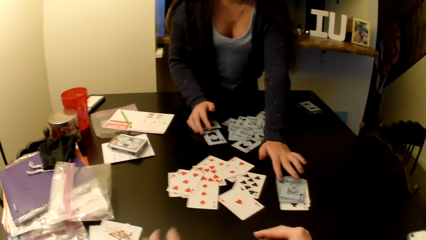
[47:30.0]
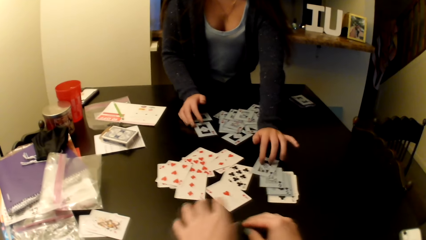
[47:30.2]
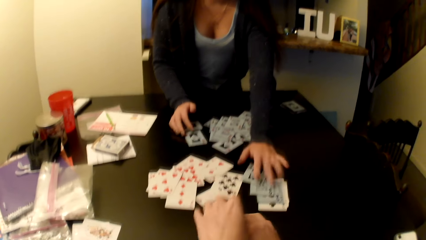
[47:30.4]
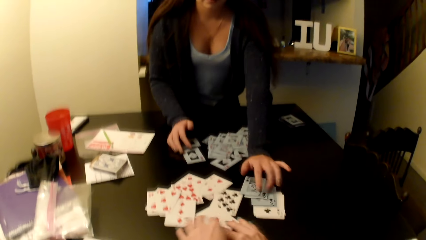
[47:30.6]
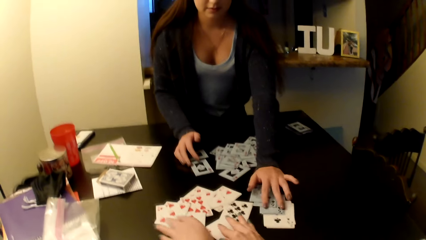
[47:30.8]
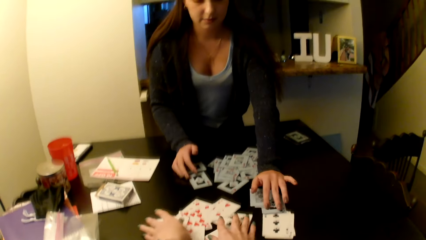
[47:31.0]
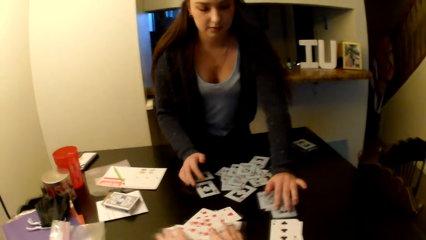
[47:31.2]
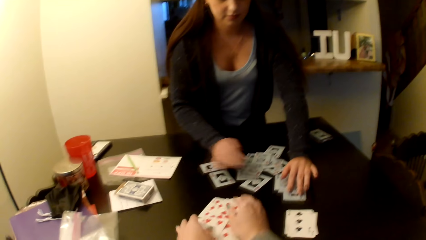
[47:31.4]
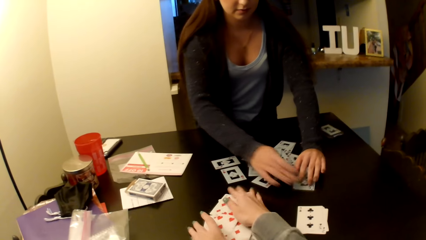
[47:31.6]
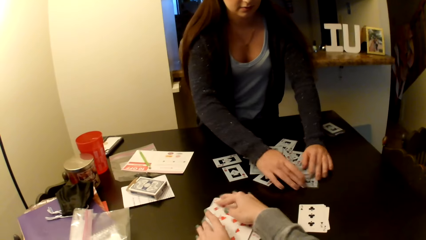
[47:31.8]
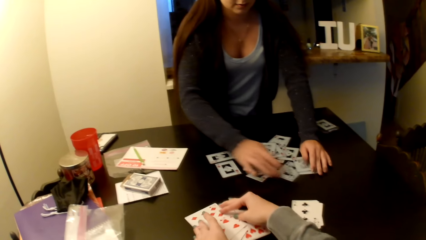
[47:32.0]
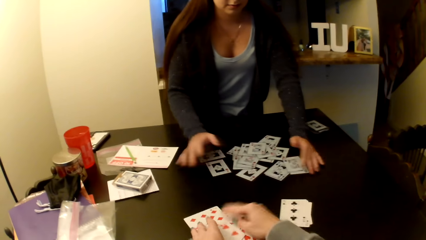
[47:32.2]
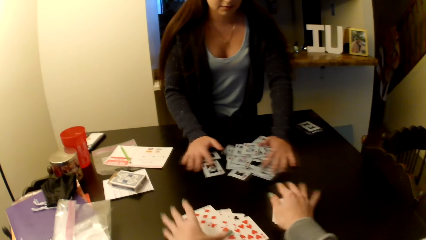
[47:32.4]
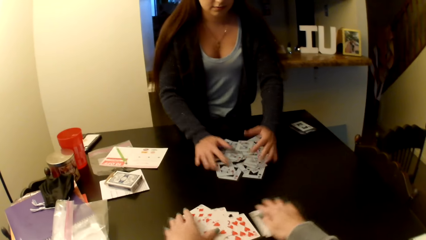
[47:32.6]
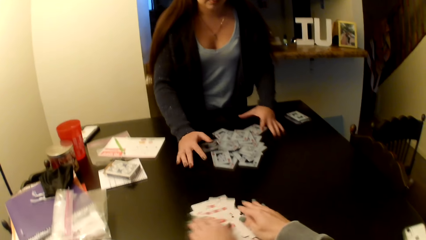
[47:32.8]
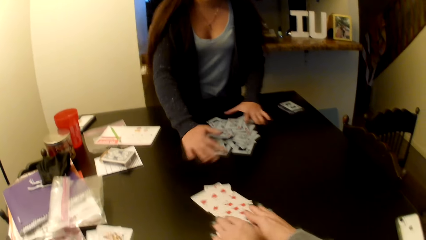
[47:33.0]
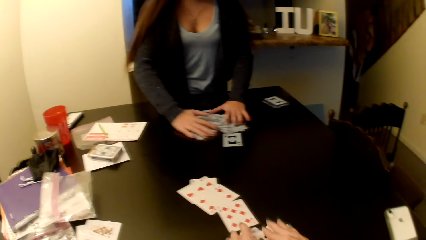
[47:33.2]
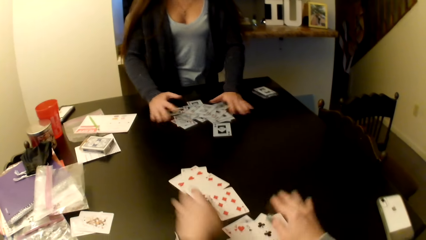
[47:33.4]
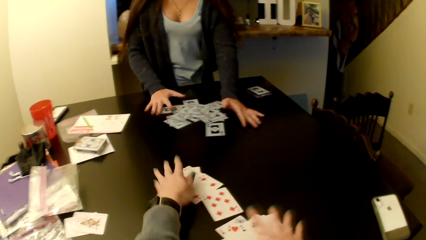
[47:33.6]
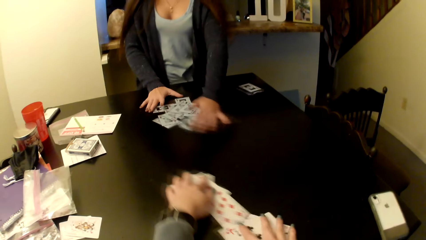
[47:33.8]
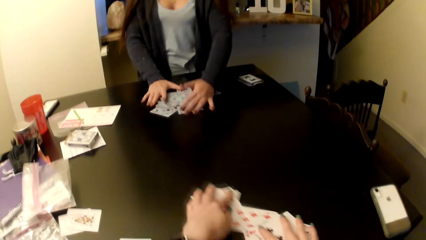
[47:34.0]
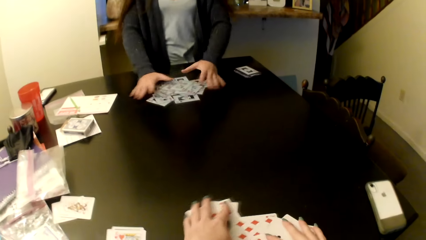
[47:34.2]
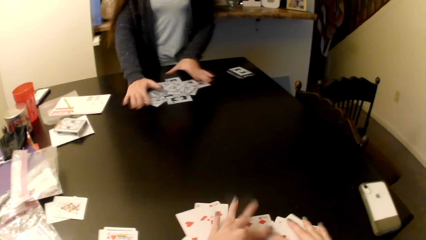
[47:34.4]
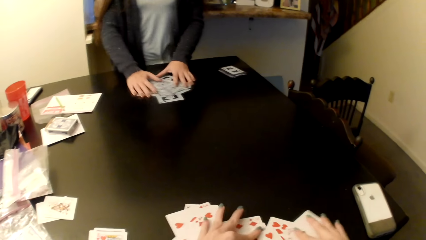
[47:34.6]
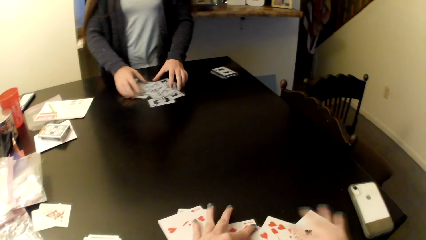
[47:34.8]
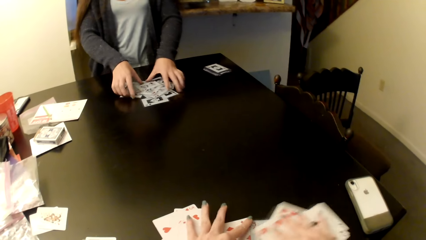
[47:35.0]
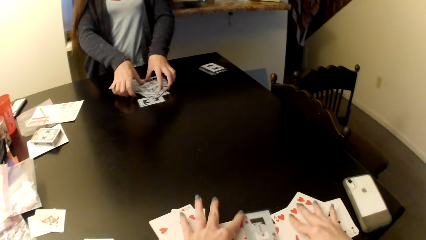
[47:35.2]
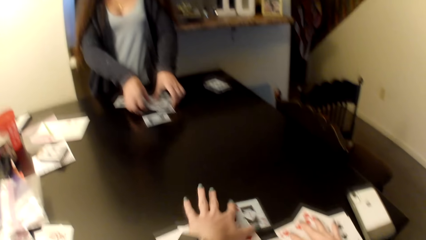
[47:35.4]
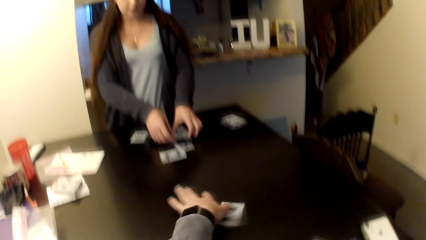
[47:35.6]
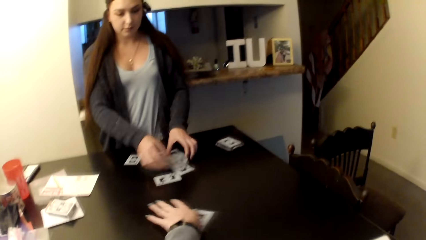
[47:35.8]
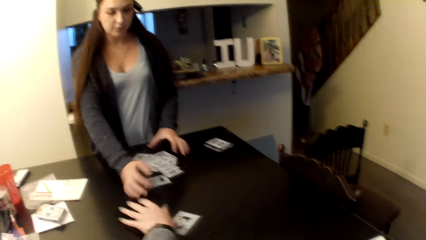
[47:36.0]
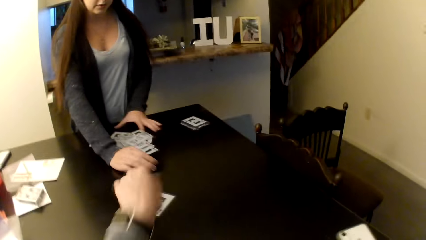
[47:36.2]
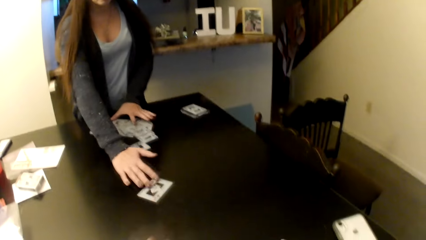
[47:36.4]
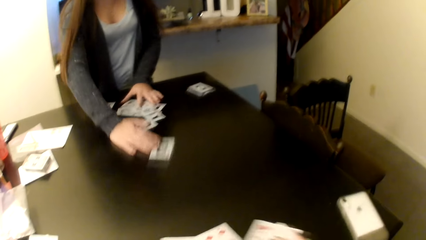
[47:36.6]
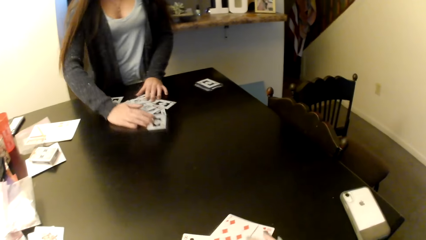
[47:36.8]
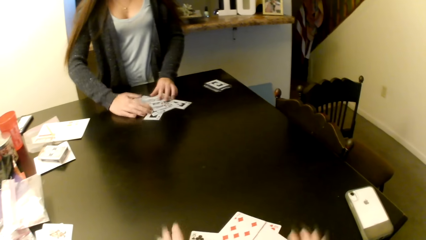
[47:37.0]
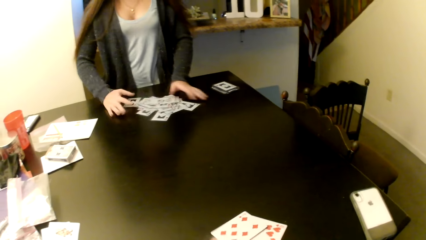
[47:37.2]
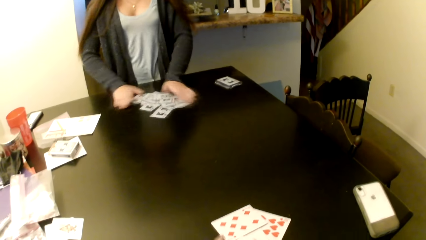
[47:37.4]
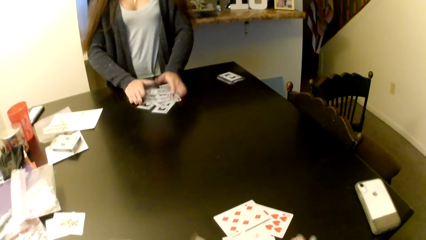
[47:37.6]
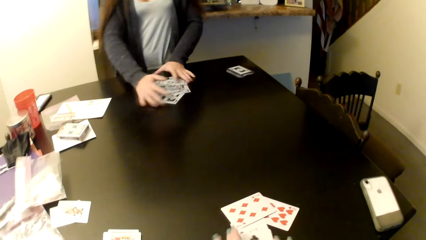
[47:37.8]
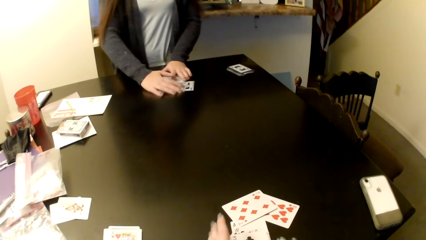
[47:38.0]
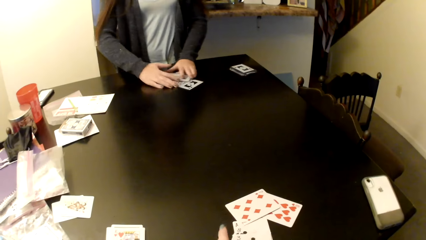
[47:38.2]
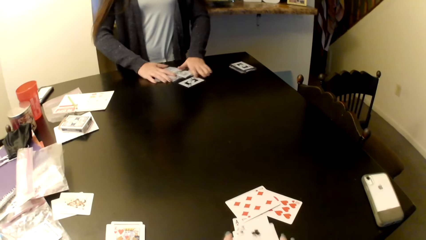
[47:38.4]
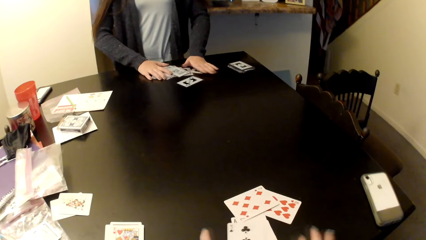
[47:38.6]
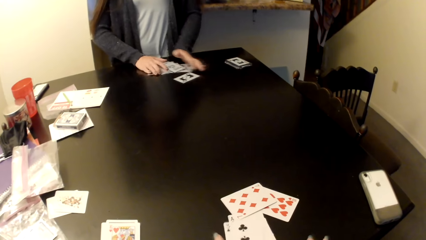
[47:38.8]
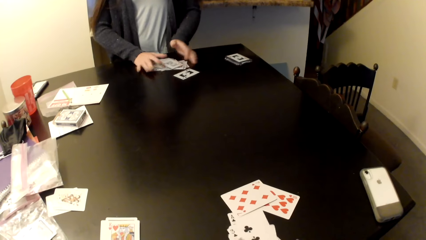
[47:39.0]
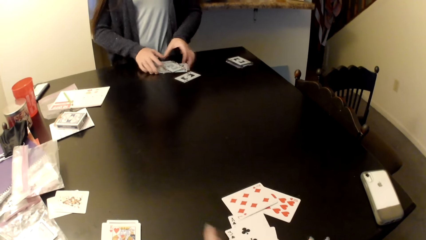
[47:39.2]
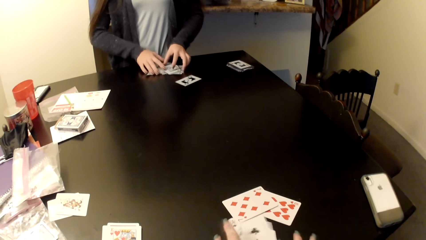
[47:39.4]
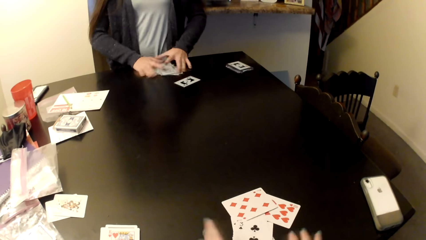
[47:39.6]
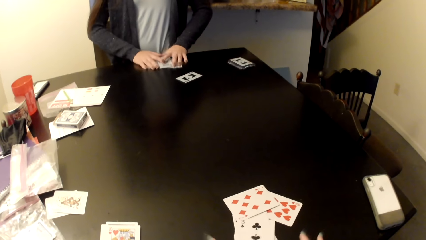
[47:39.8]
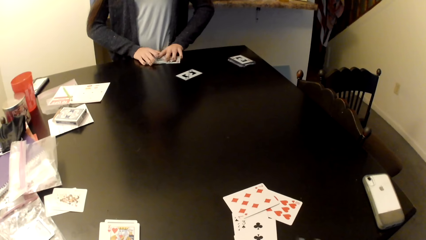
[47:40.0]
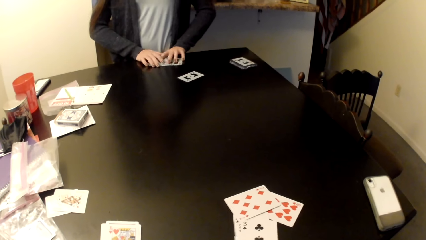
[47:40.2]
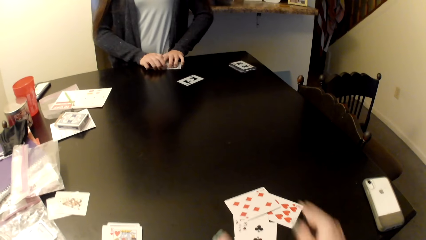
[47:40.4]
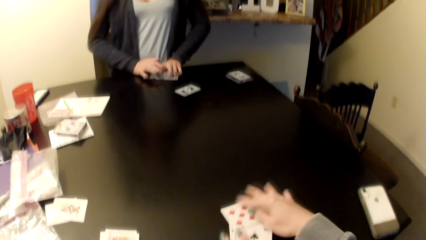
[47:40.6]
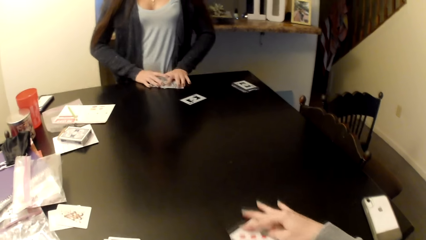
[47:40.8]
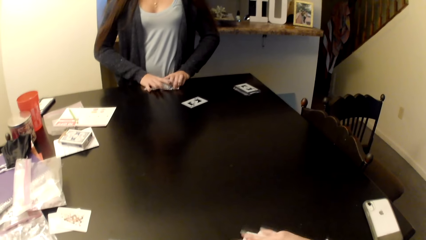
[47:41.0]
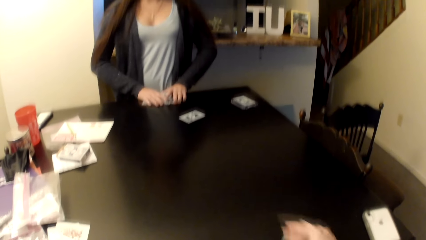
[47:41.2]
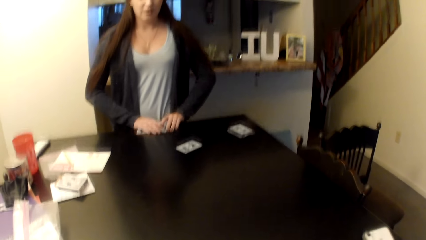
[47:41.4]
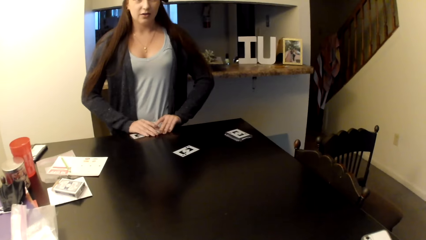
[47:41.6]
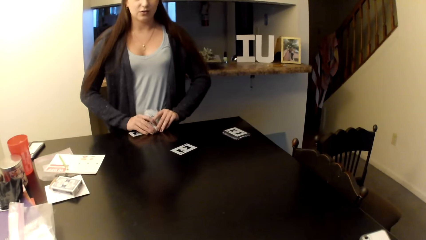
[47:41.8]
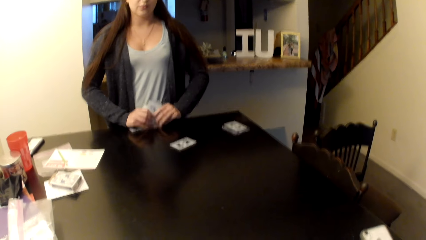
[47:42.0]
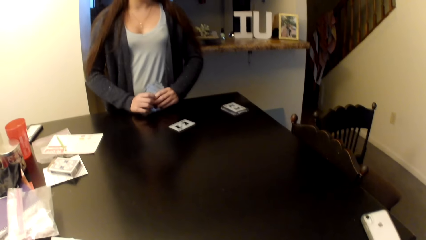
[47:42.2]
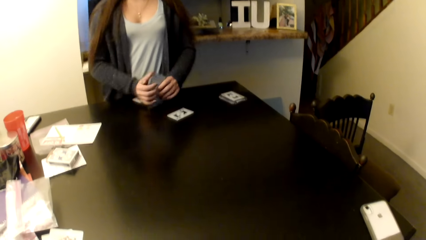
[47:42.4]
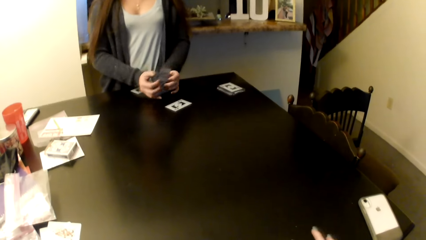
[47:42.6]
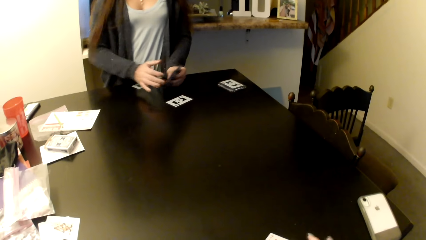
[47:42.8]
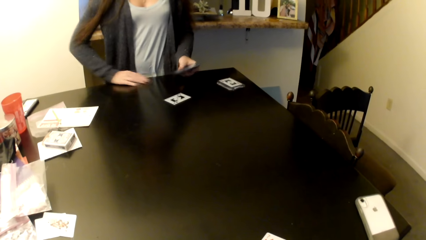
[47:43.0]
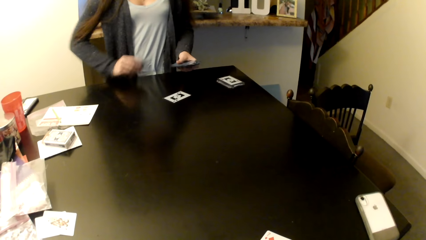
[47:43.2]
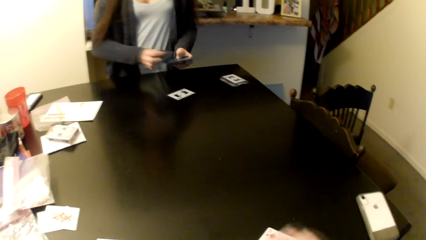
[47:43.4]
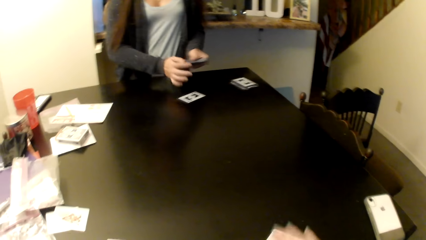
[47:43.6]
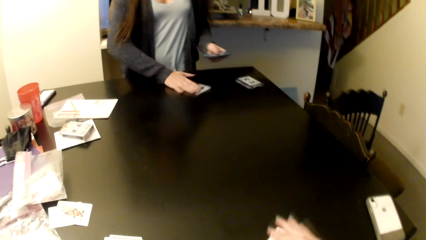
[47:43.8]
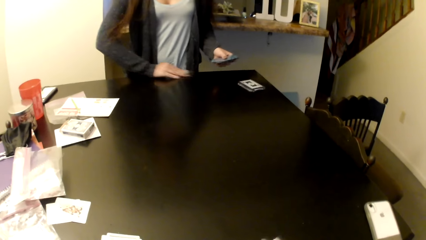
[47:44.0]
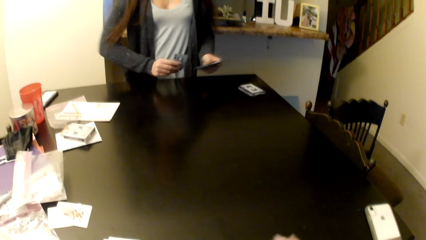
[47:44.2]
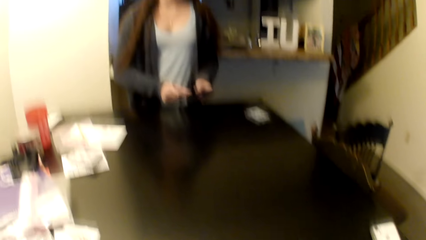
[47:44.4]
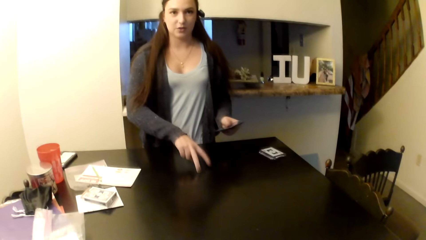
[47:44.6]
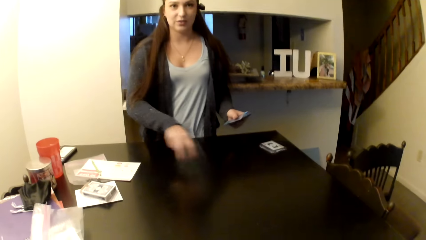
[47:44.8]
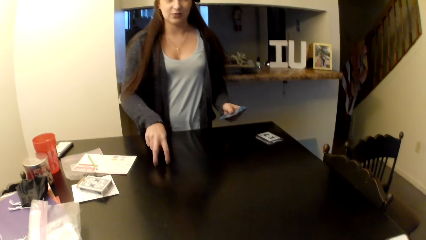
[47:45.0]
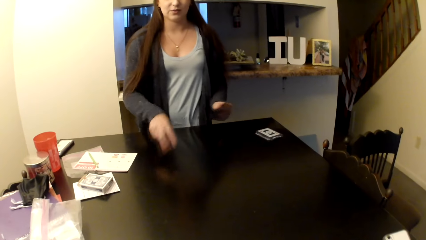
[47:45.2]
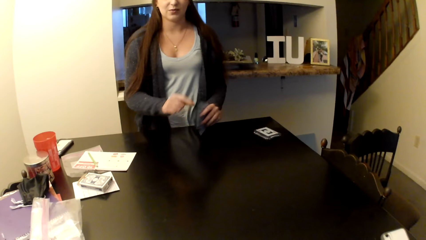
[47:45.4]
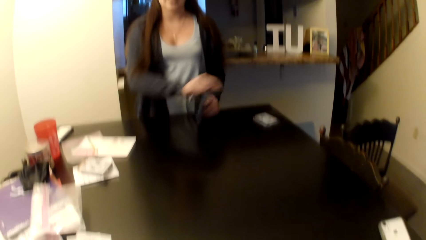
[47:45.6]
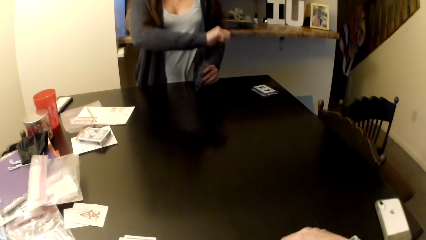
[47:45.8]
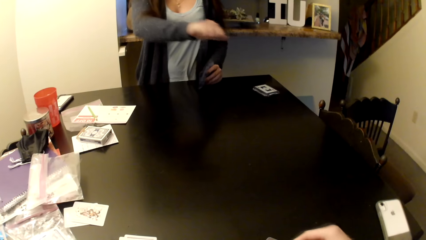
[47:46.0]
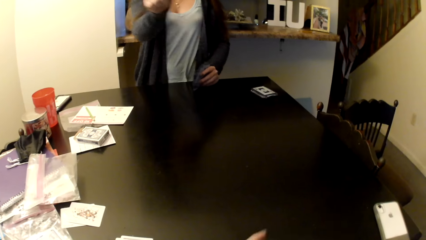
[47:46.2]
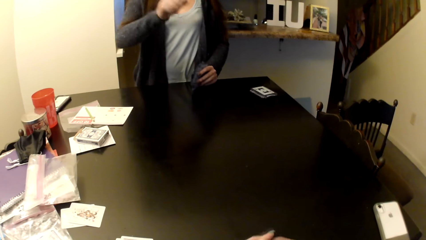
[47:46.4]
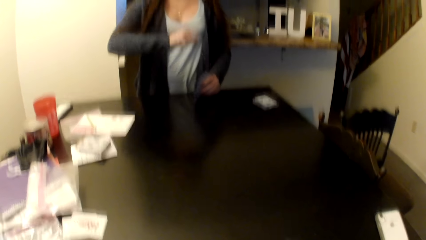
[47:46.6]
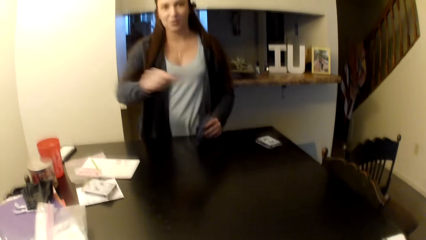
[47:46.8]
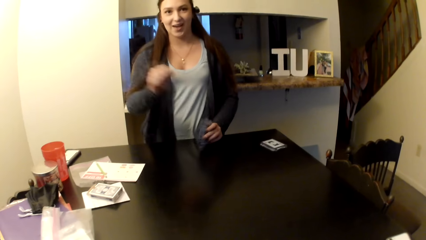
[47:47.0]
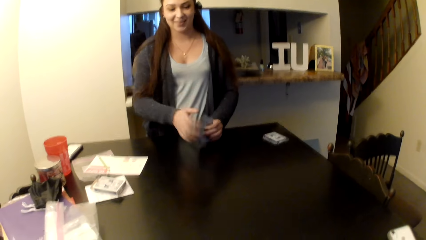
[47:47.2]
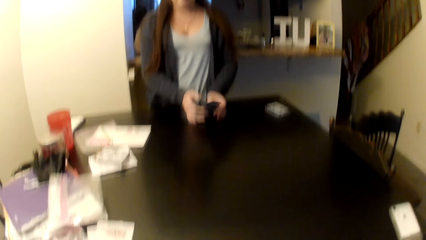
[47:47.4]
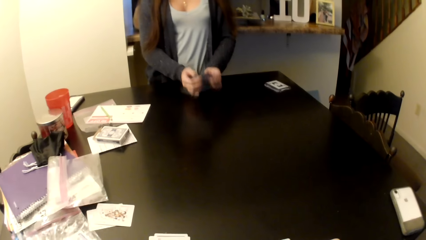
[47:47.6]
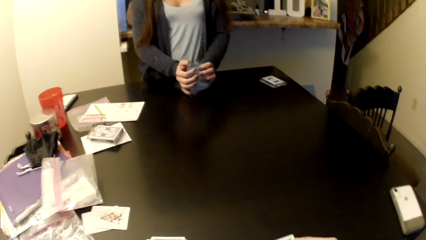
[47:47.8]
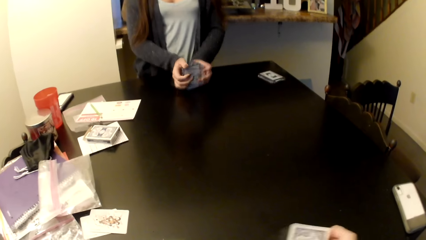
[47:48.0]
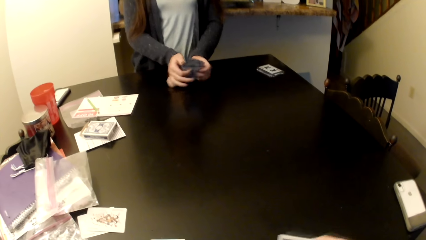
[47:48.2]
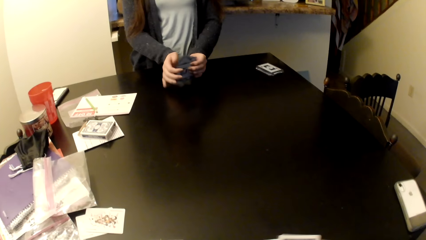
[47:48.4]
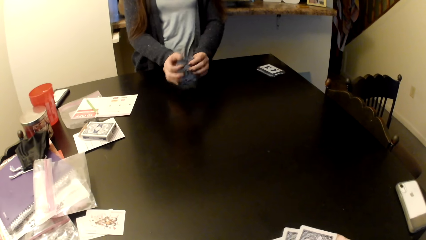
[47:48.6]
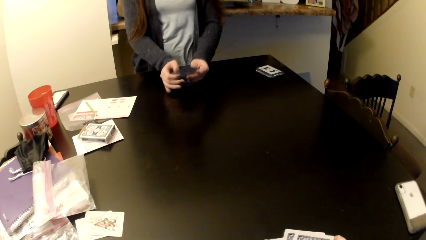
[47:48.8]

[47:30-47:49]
A woman arranges the card on the table. The camera wearer puts the card on the table. The woman arranges the card on the table and collects the cards together. The camera wearer talks to the woman.
